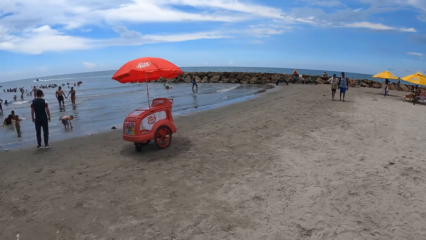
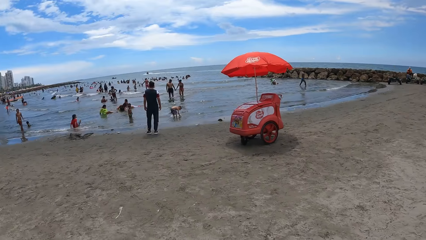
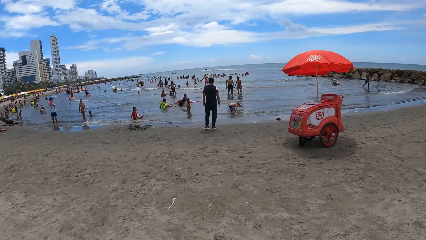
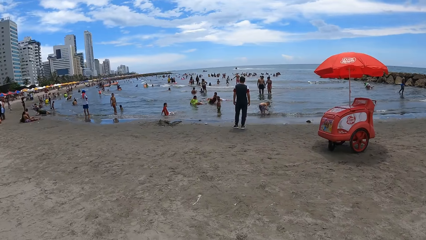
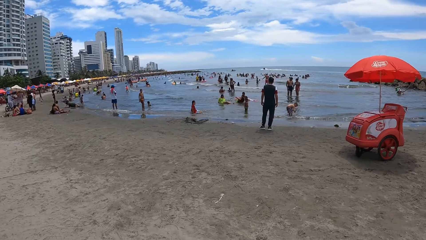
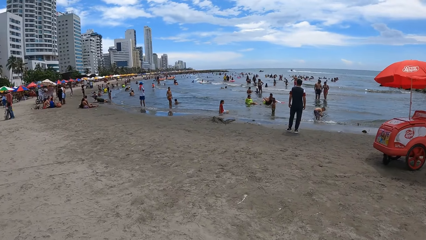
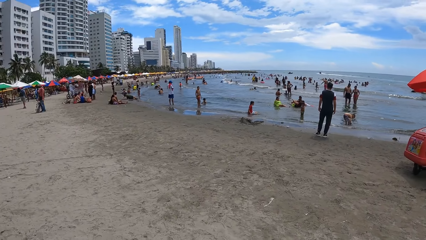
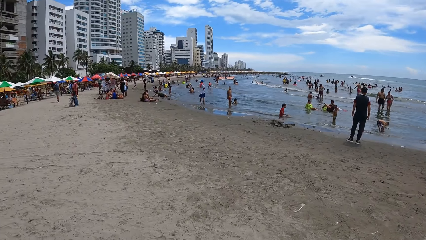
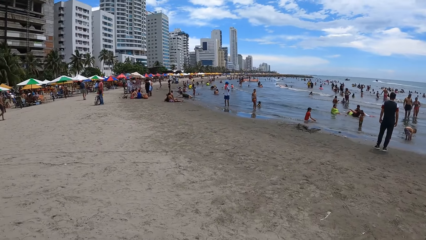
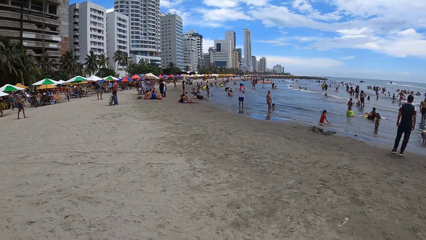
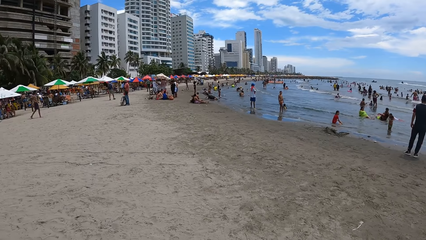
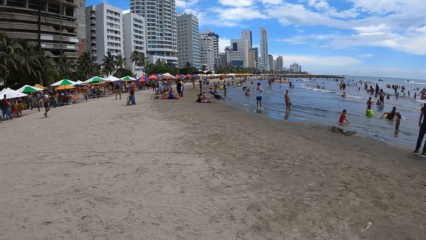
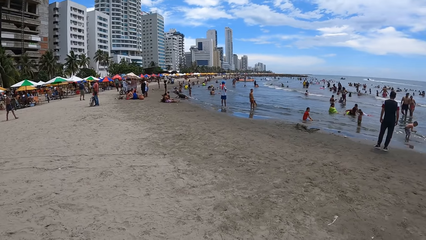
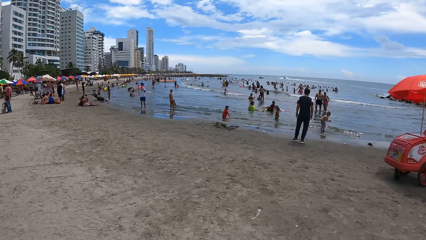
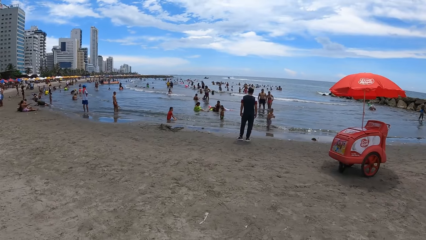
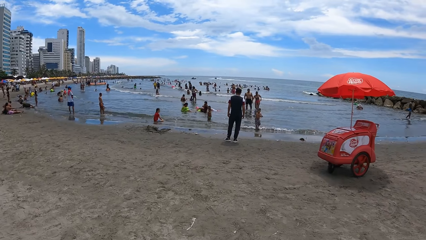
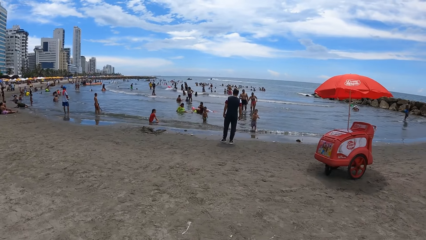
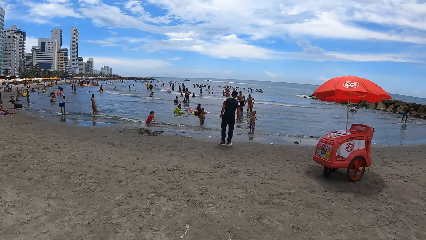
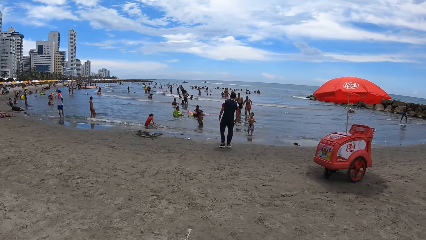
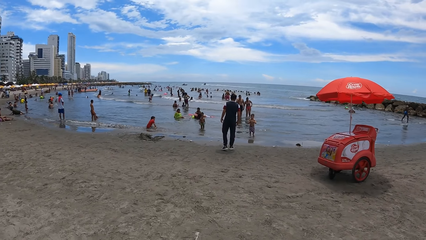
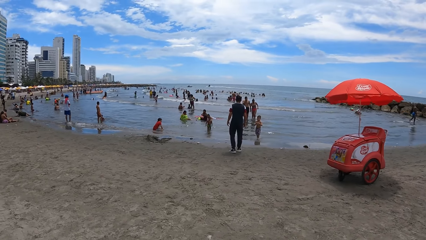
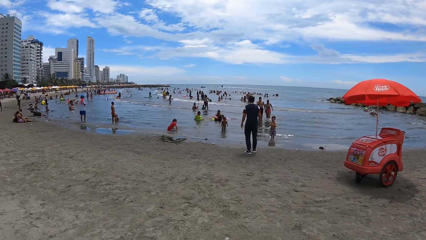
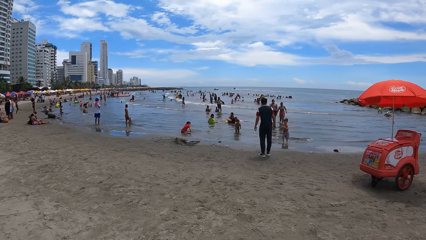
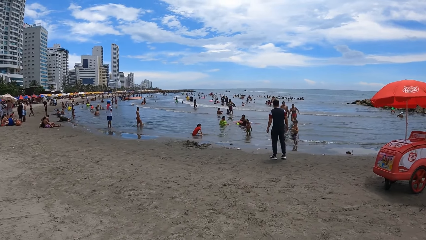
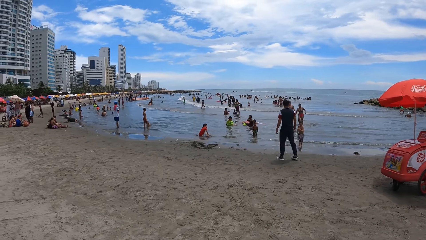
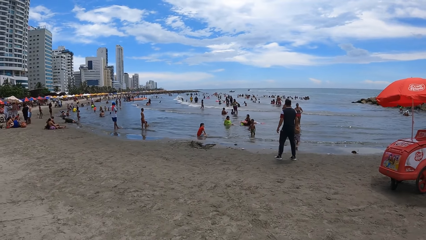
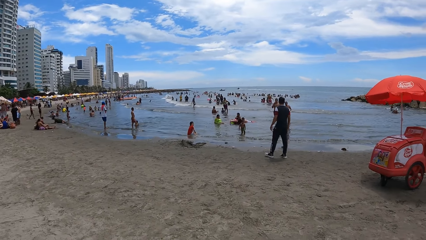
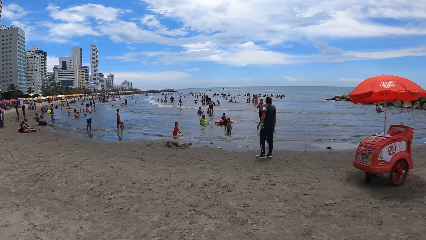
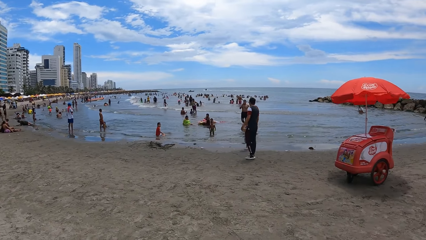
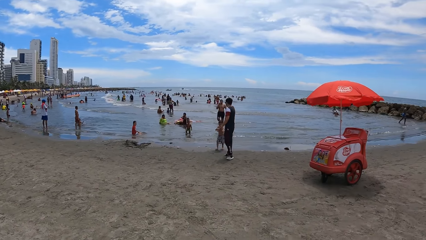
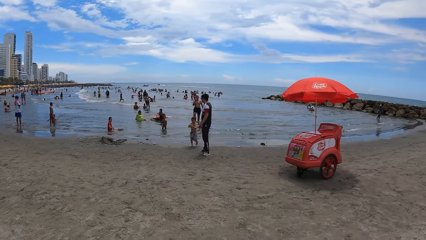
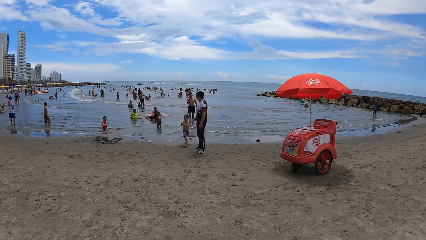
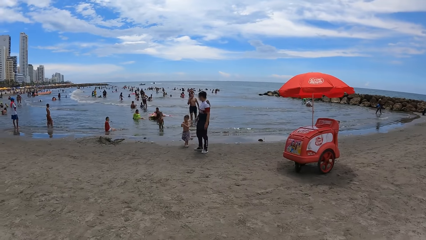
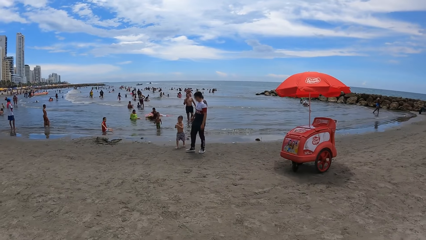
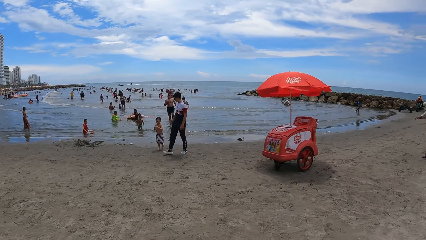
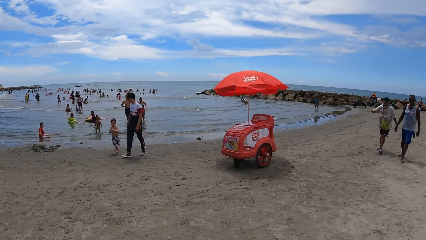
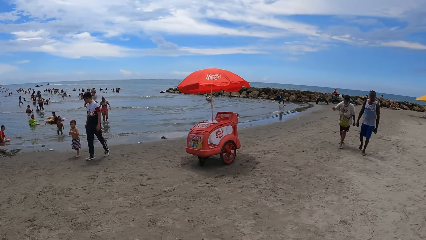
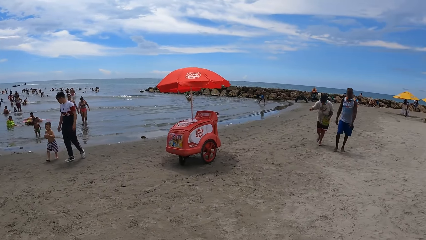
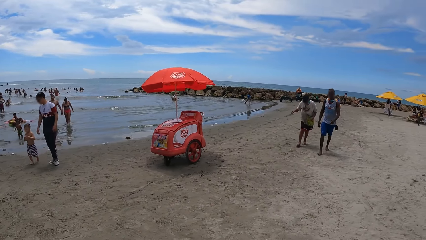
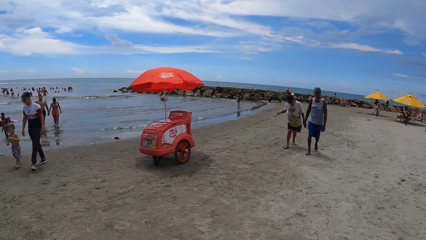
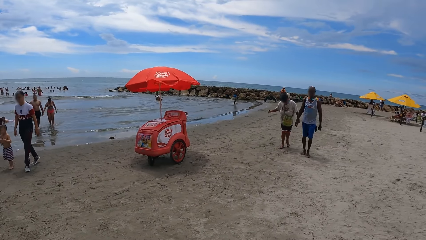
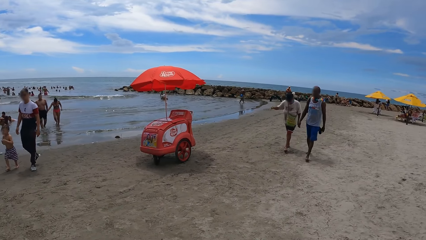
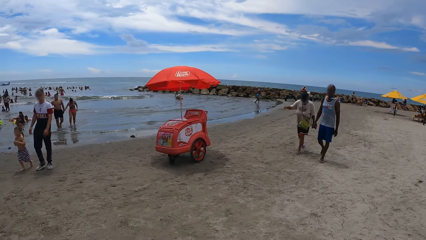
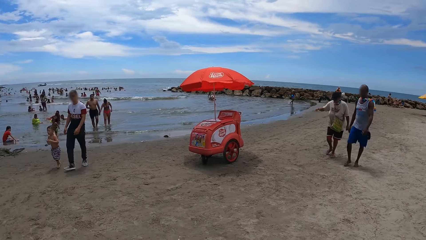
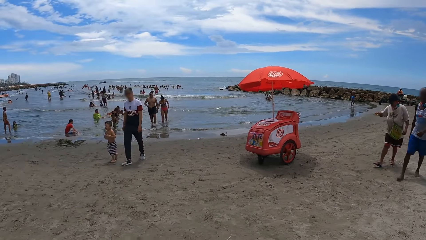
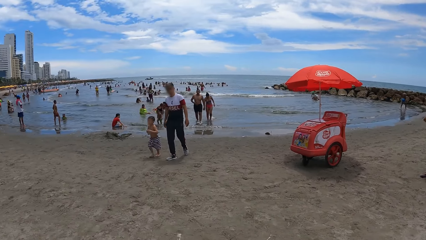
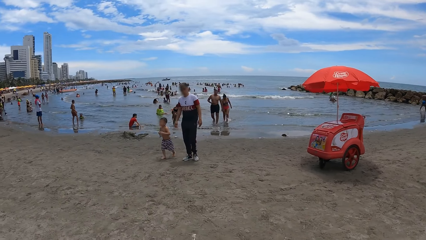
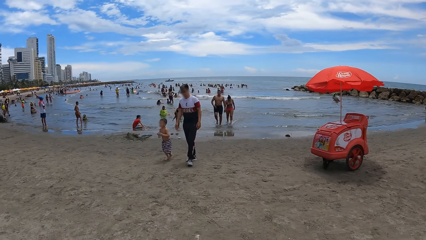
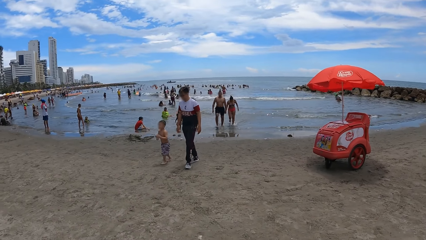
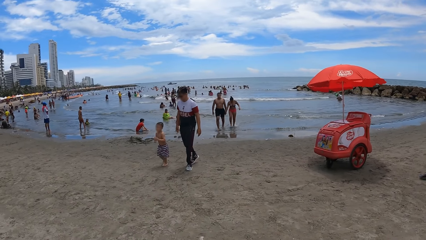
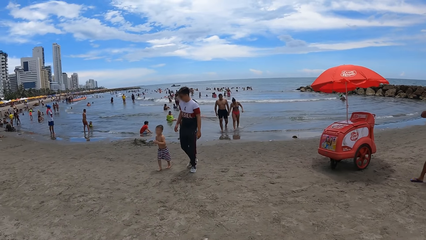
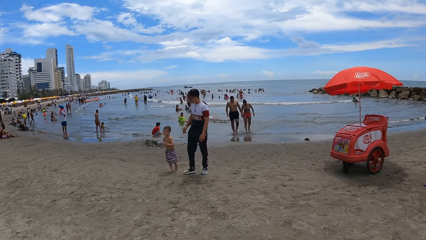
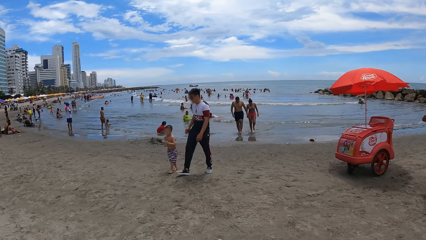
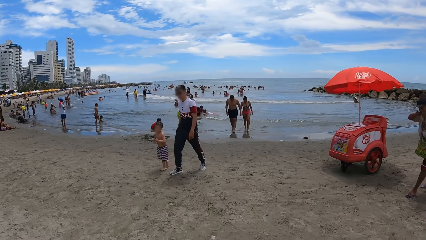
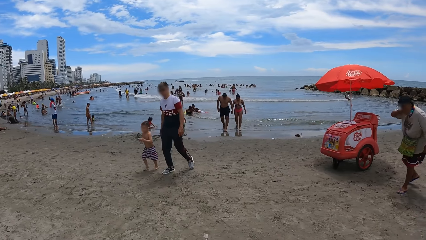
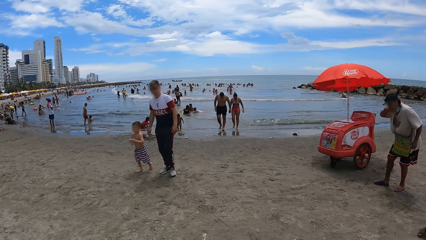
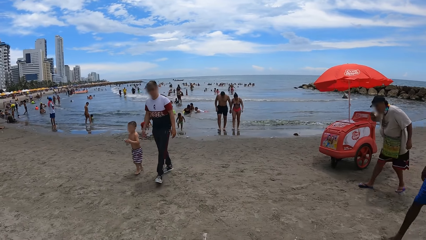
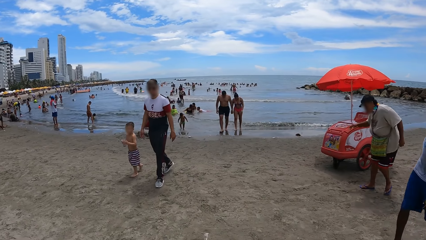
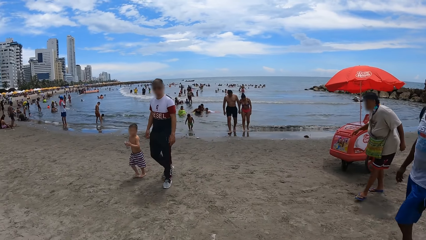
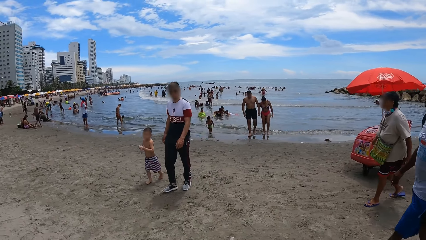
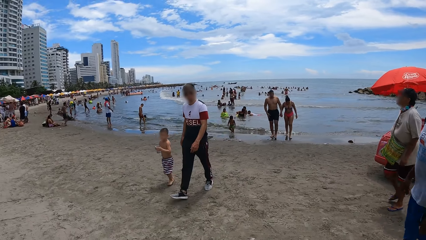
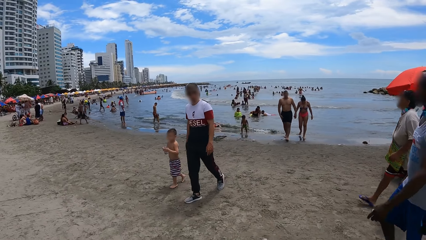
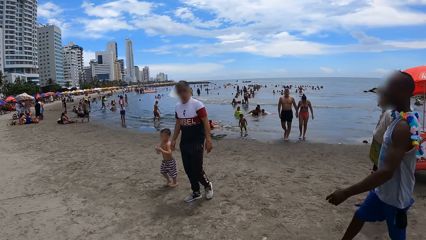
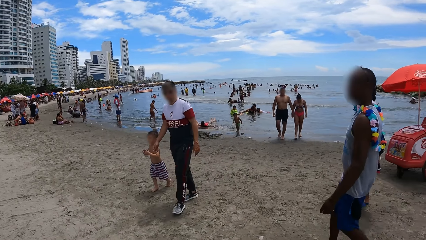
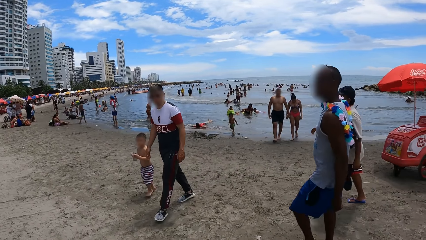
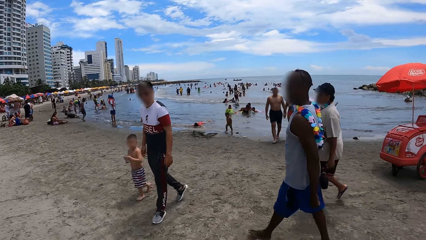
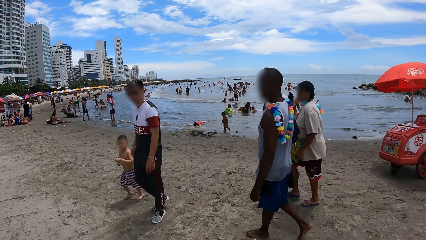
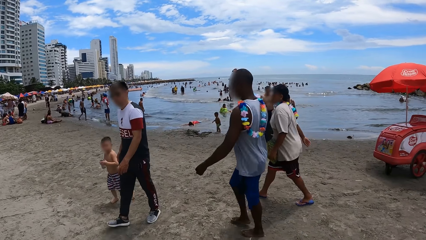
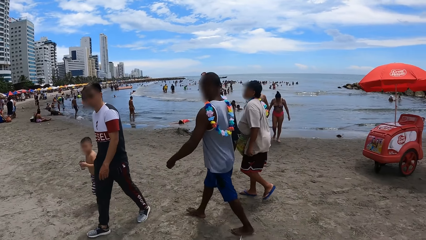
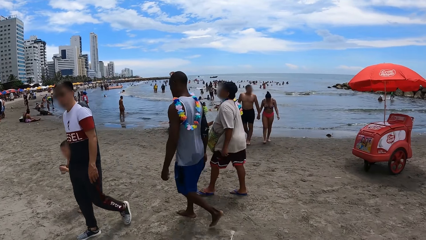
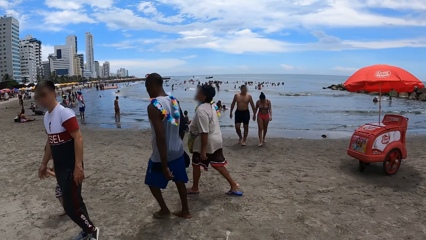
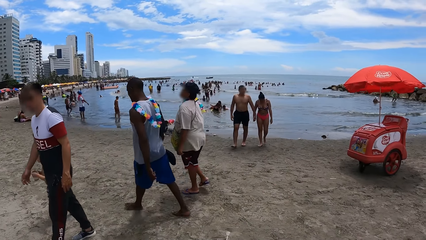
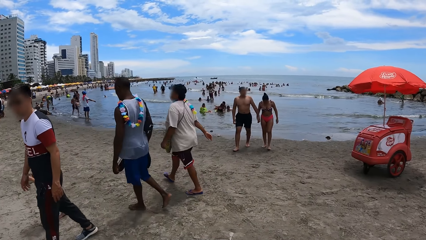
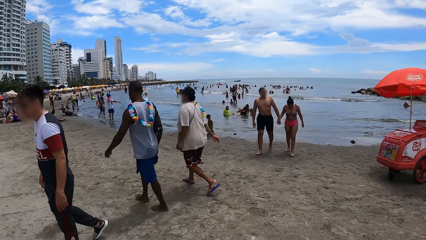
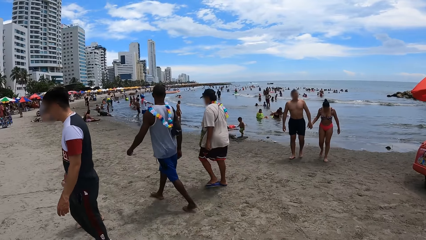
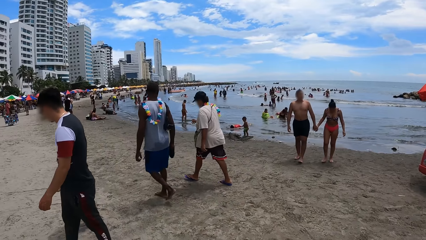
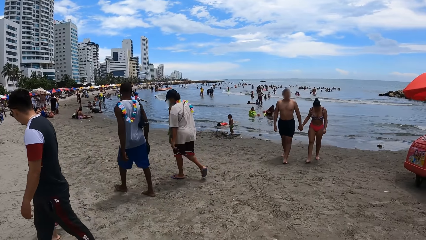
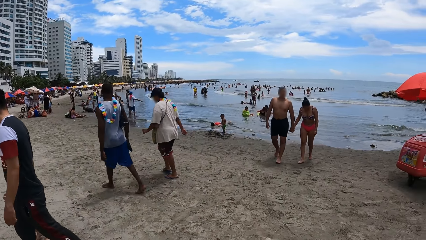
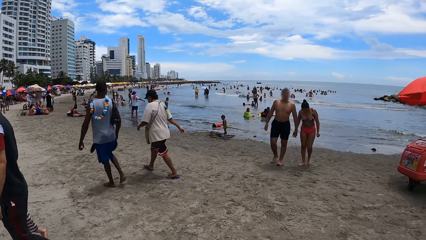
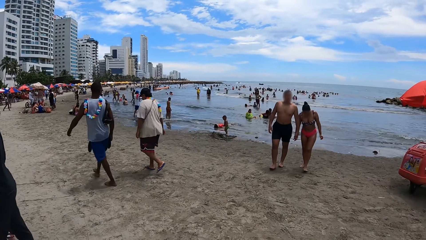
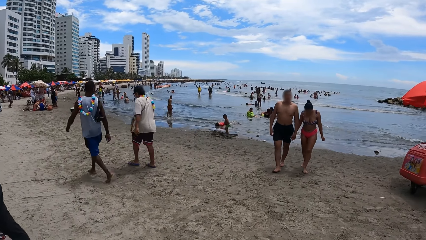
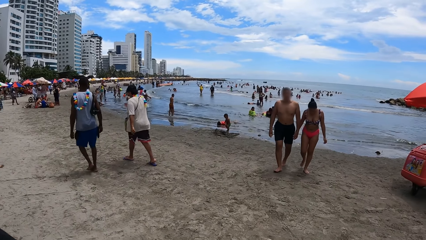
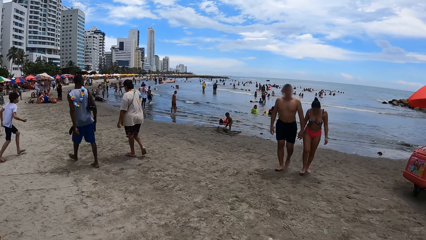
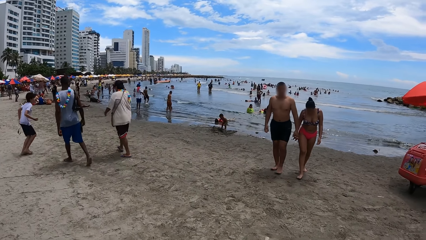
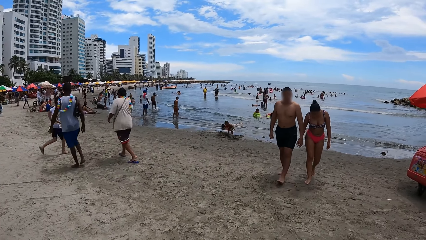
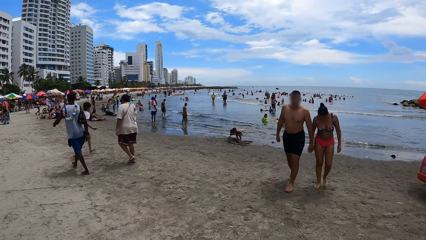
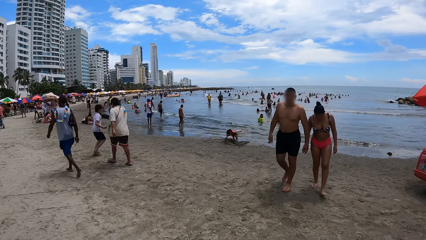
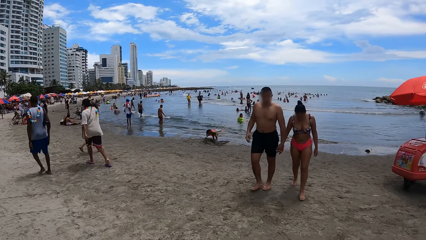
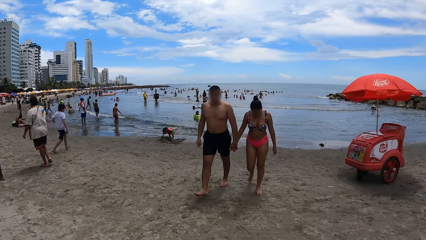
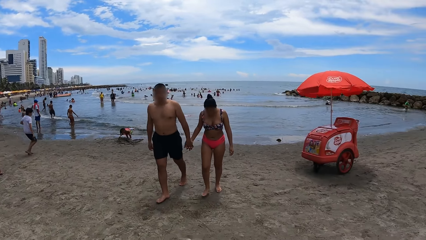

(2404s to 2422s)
The camera wearer looks around the beach. They look around.
